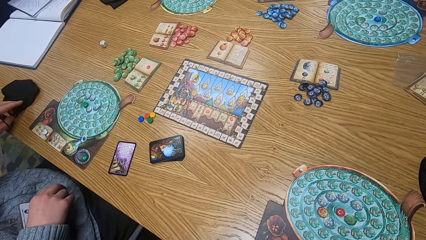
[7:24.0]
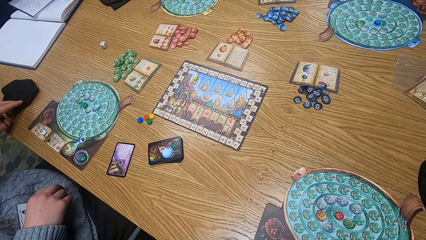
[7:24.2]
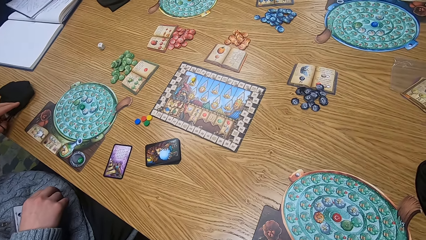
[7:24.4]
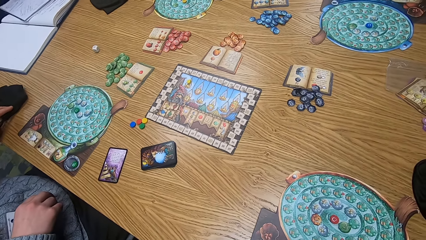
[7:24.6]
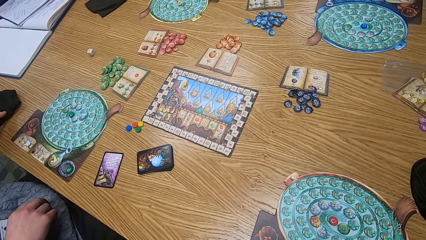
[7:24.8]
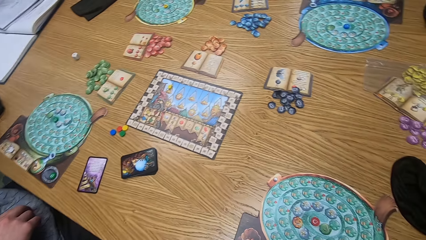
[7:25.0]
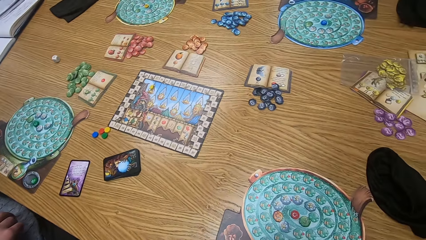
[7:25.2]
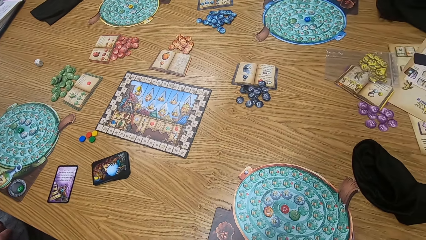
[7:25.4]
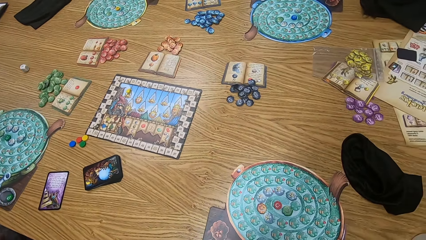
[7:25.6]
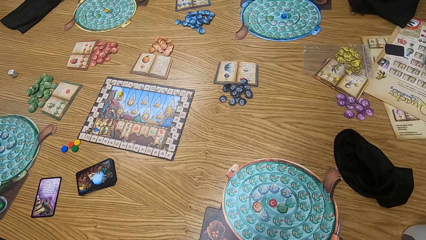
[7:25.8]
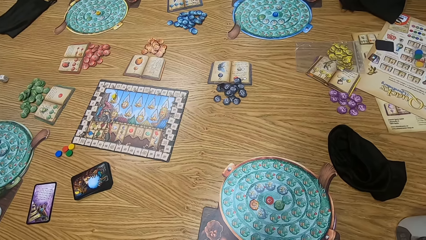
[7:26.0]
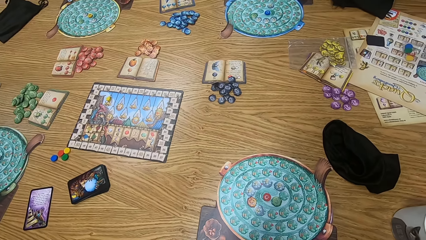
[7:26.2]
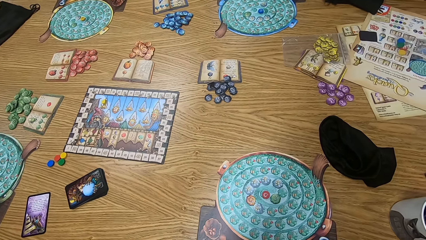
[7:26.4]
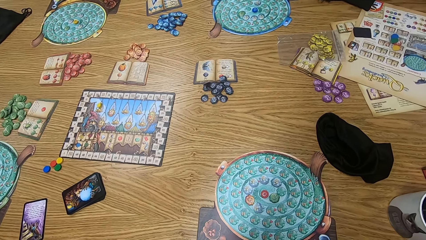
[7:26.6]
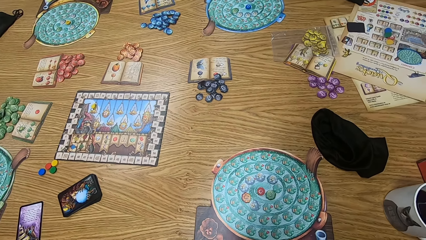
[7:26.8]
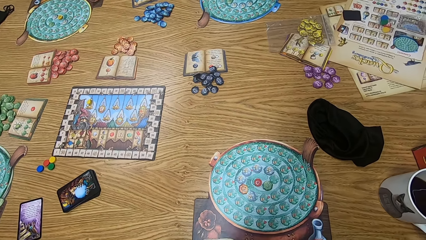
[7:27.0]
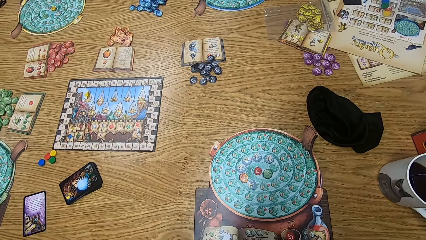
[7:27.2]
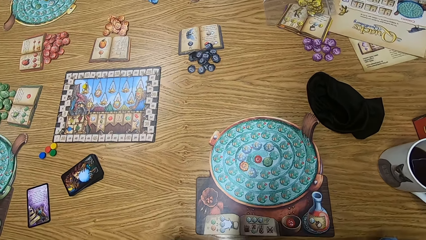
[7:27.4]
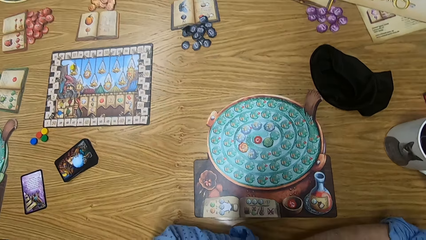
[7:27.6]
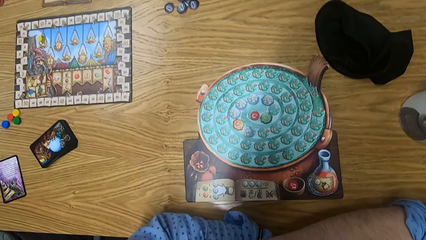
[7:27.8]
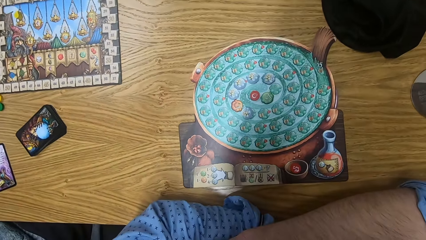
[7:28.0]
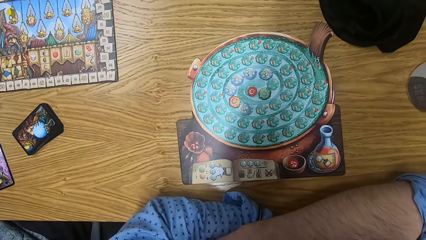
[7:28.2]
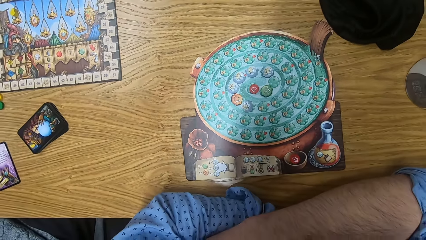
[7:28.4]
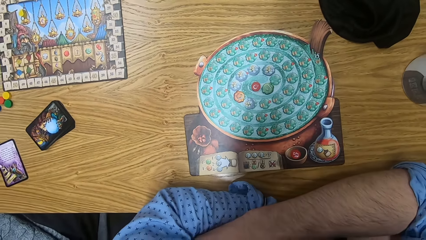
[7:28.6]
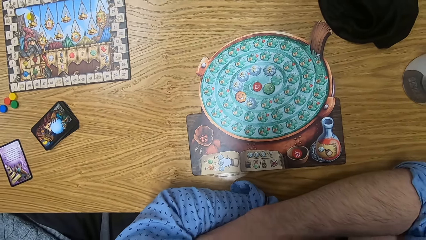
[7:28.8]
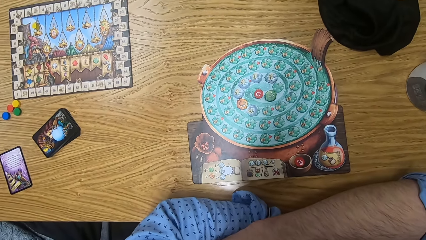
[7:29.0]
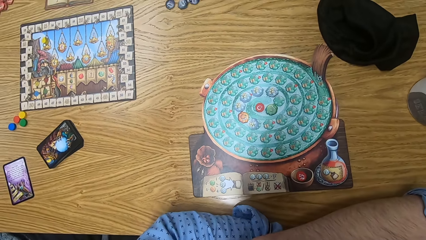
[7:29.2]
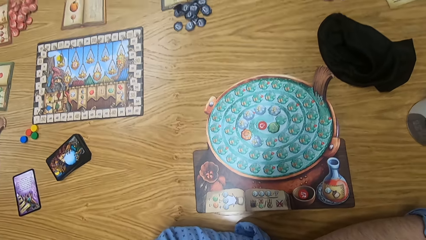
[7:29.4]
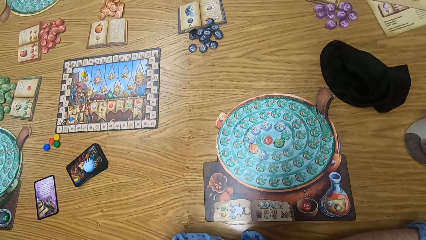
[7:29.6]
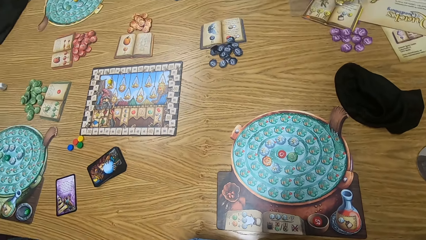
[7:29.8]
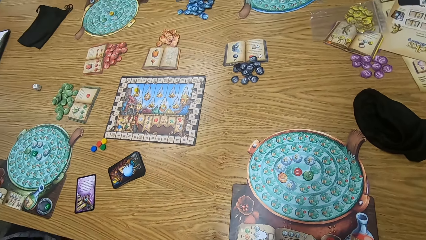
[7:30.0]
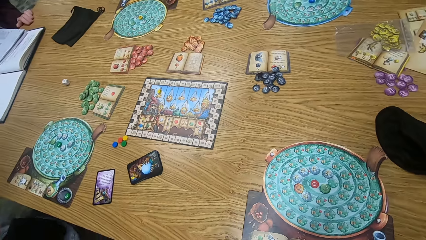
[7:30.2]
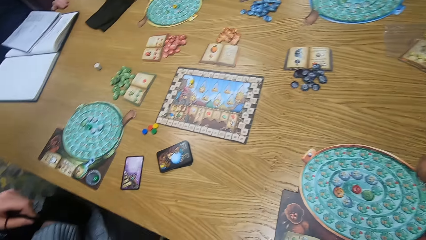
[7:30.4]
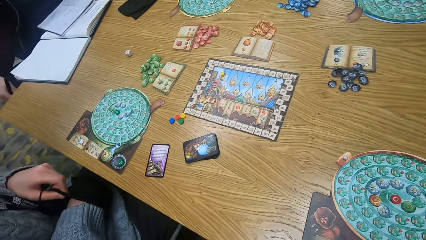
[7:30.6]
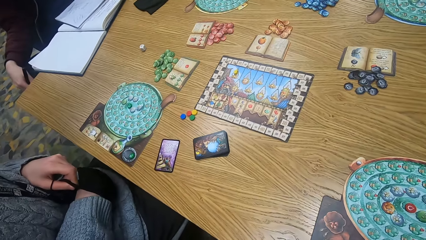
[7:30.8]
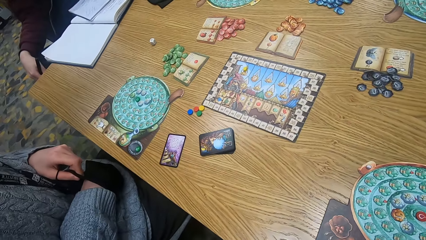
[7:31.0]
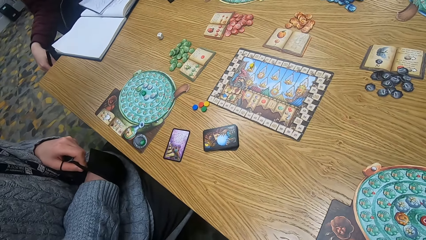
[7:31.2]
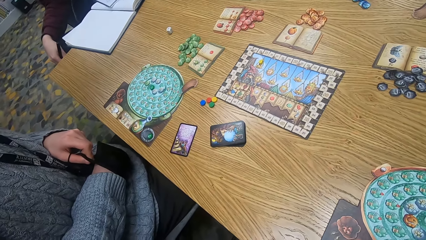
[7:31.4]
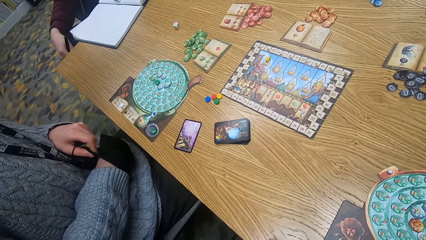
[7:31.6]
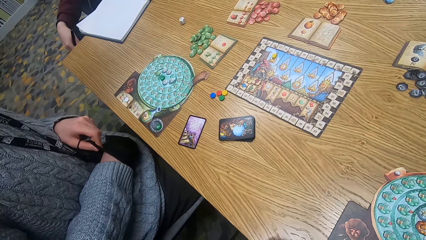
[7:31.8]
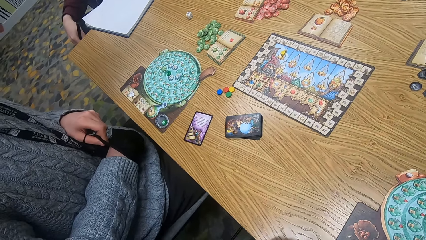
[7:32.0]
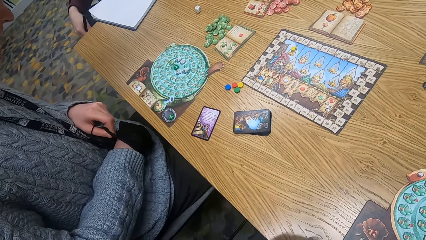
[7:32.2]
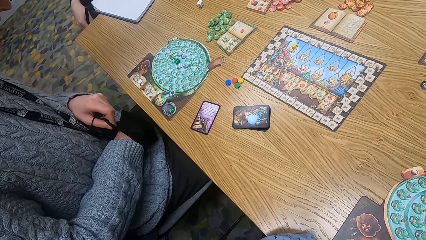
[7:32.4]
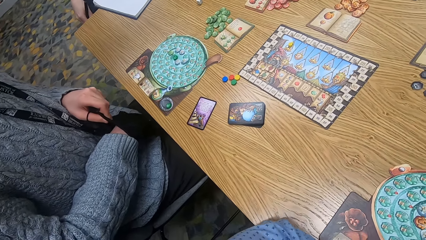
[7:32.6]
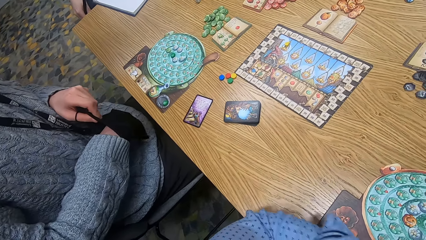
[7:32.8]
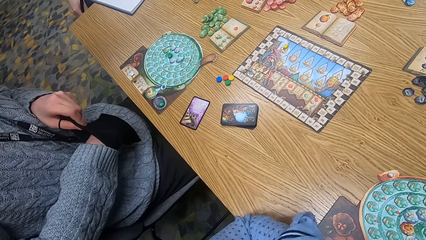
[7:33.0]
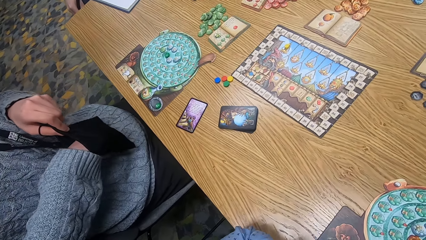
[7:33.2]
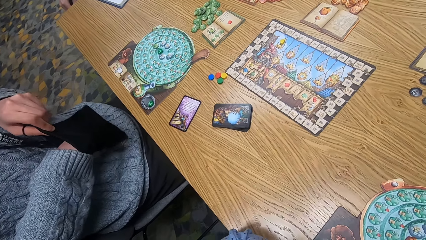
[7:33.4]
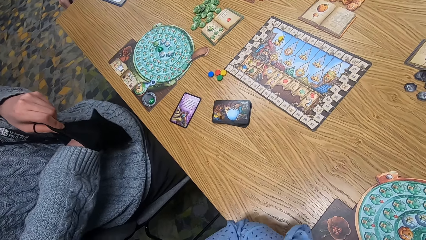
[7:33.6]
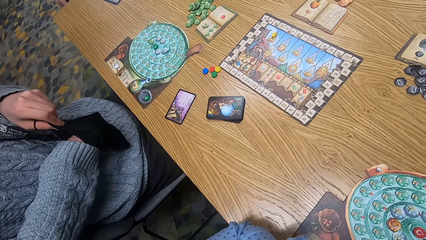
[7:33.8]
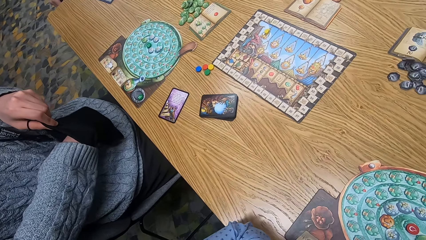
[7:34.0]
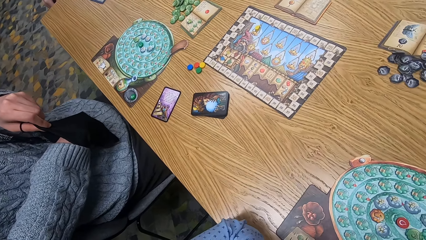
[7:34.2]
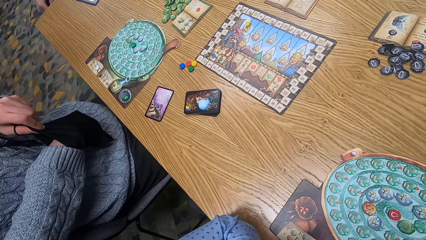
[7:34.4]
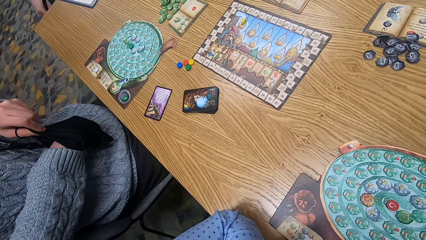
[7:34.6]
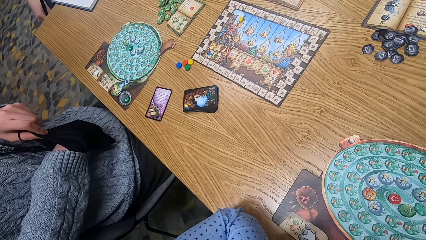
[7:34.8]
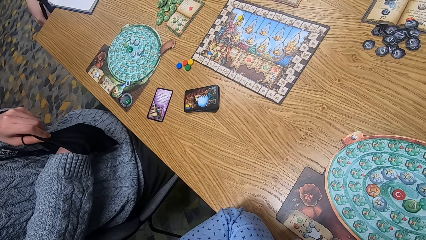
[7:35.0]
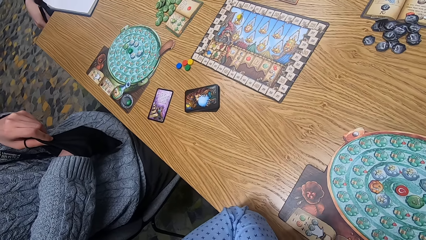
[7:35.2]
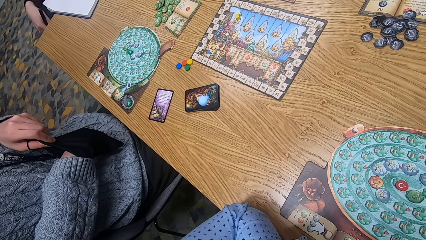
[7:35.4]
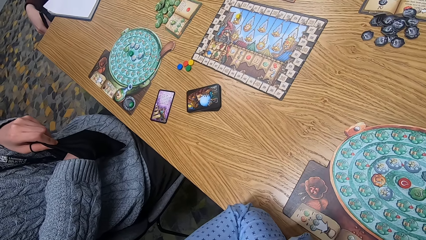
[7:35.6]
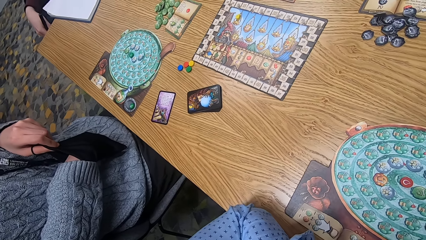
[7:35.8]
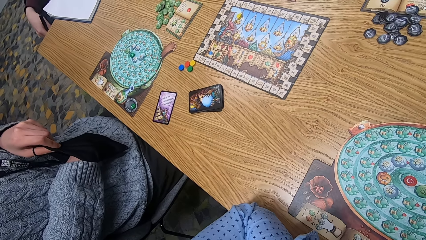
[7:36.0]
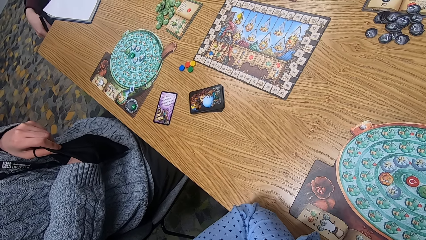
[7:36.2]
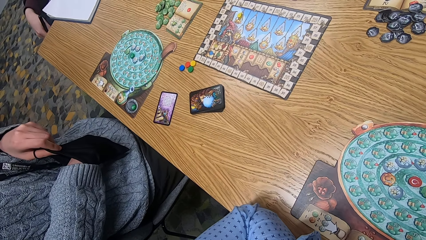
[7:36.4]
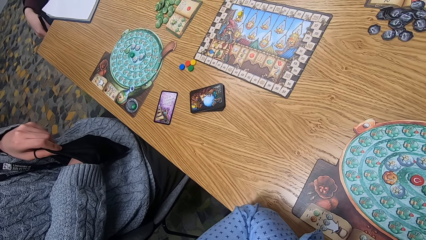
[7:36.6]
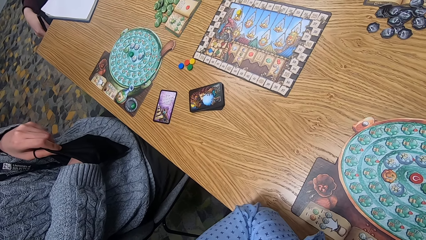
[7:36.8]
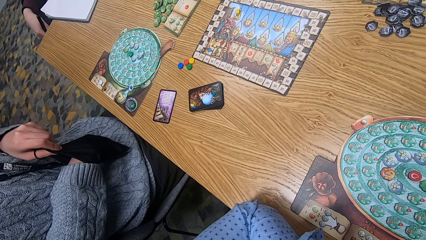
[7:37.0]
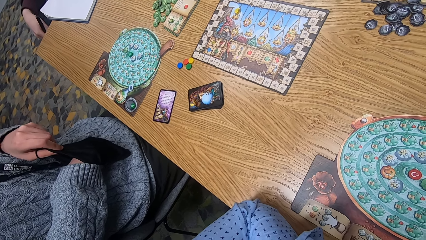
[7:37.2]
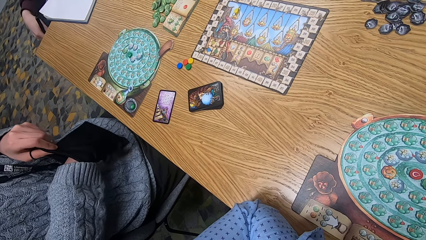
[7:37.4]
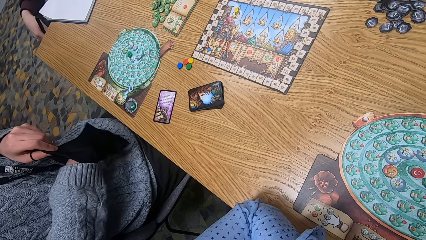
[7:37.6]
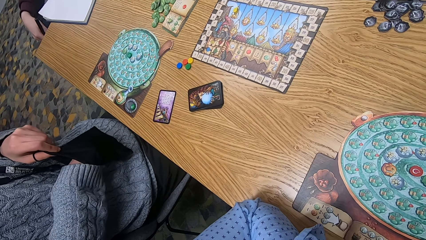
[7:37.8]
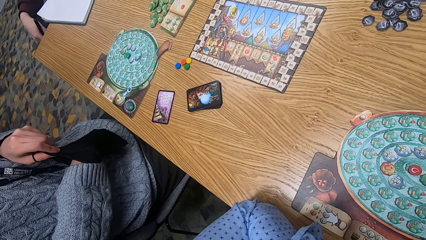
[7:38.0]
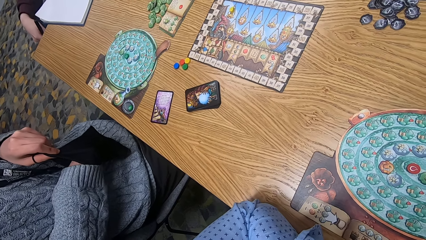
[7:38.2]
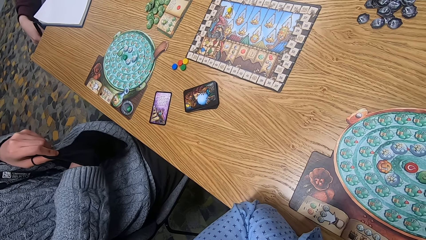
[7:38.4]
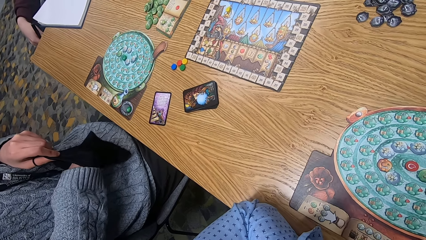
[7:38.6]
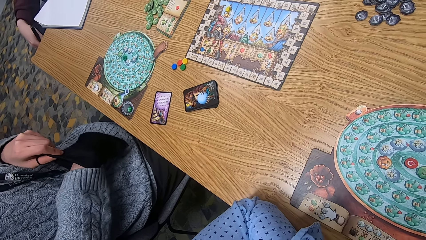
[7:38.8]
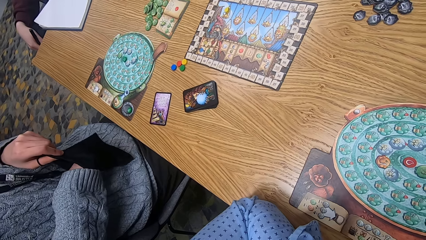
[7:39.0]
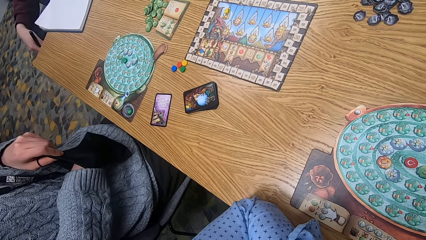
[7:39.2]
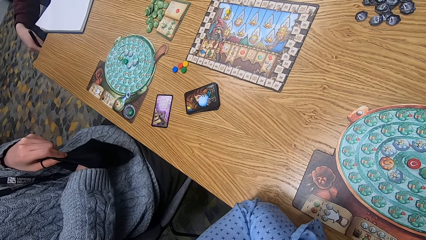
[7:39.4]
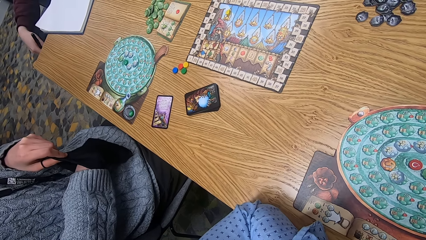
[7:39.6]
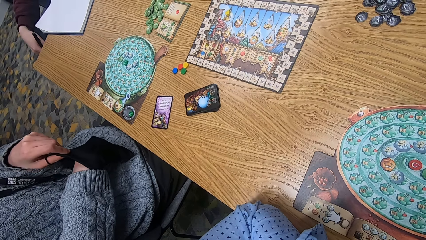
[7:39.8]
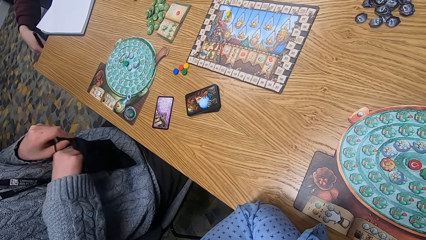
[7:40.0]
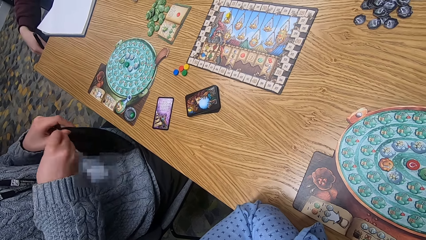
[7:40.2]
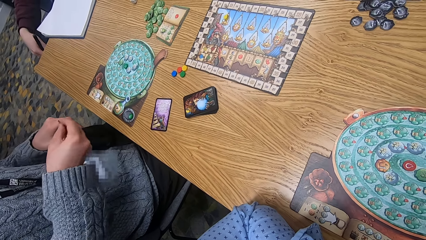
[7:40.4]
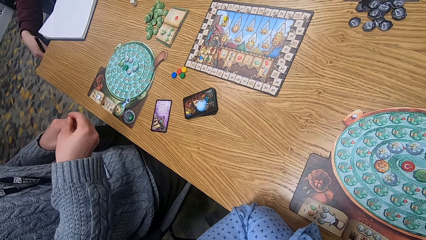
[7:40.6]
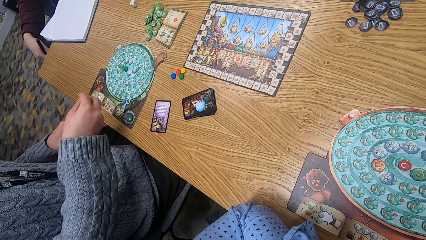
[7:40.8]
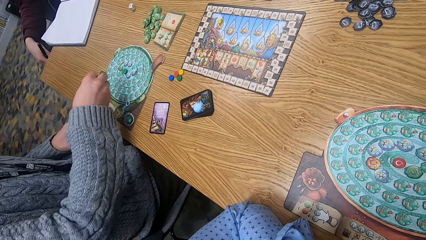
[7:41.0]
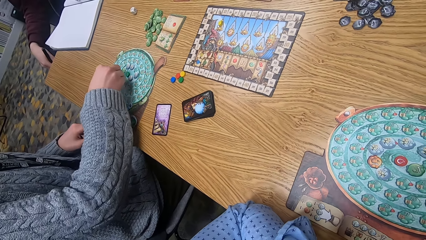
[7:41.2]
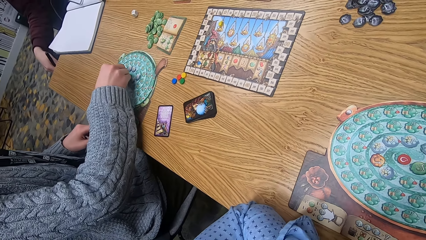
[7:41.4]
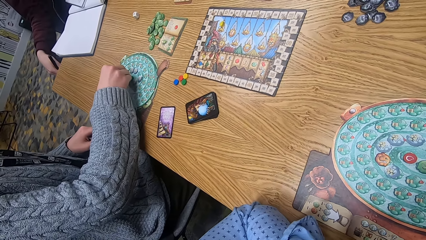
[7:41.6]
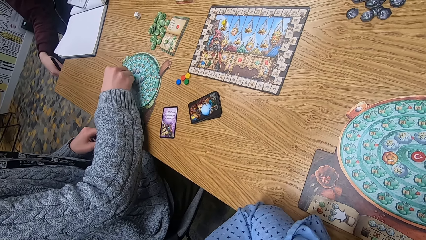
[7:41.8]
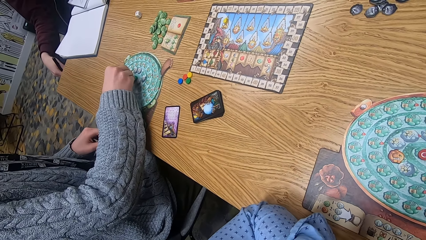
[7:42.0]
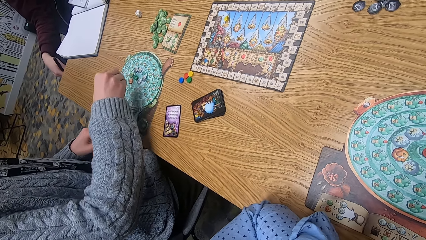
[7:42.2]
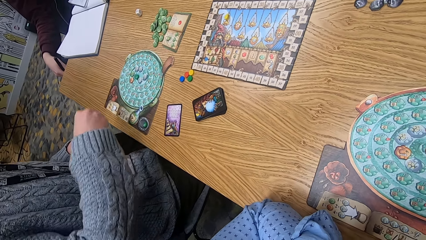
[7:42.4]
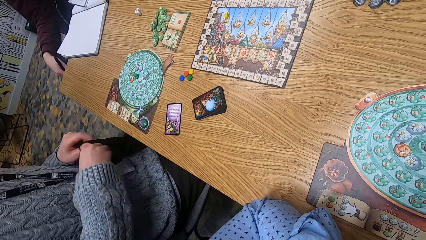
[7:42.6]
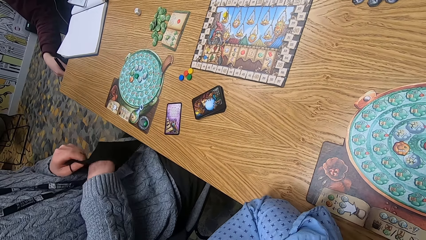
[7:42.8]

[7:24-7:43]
The woman picks the player bag from the table with her left hand. She puts her right hand inside the player bag. She brings out a chip from the player bag with her right hand. She drops something on the table. She places the chip on the player board on the table with her right hand.
